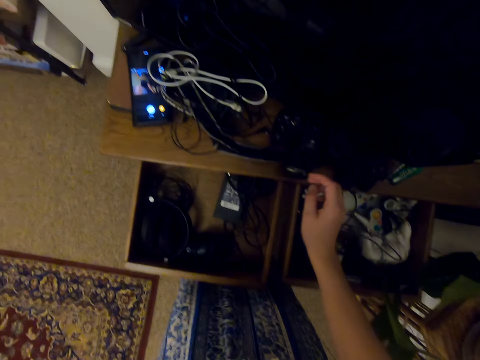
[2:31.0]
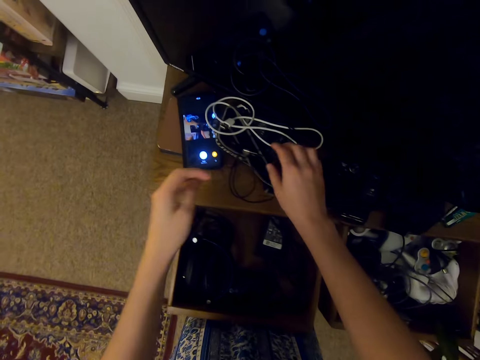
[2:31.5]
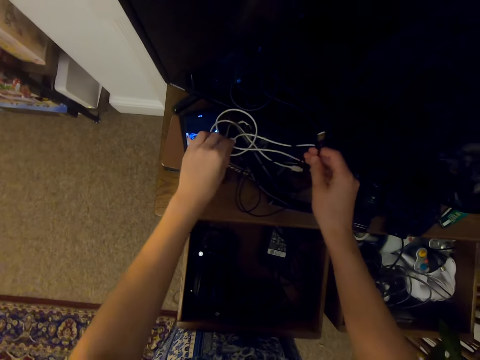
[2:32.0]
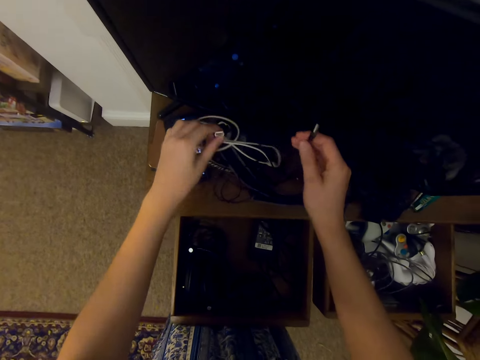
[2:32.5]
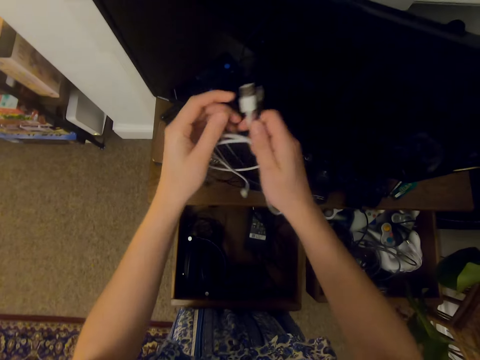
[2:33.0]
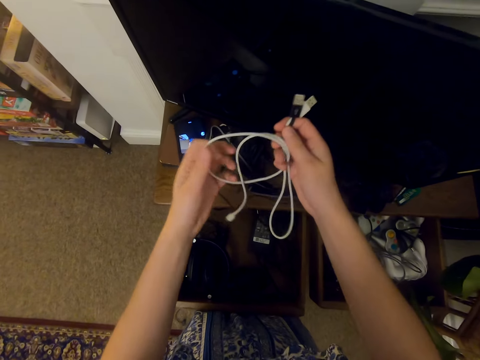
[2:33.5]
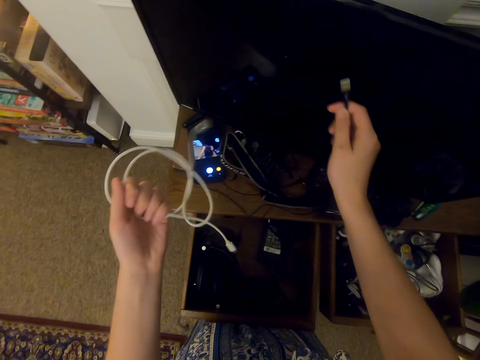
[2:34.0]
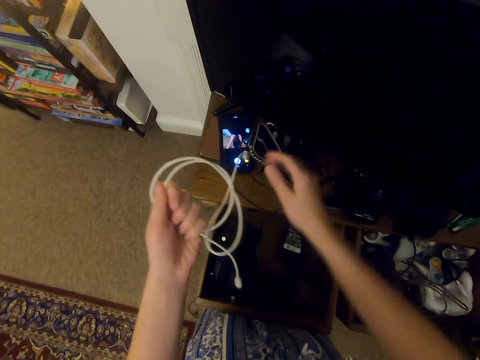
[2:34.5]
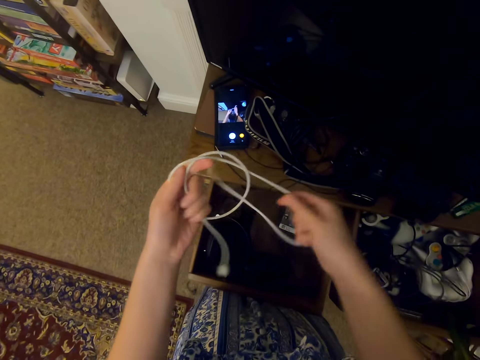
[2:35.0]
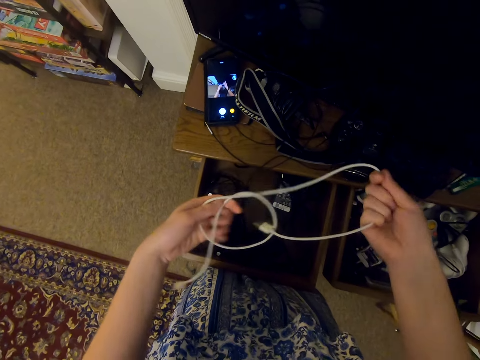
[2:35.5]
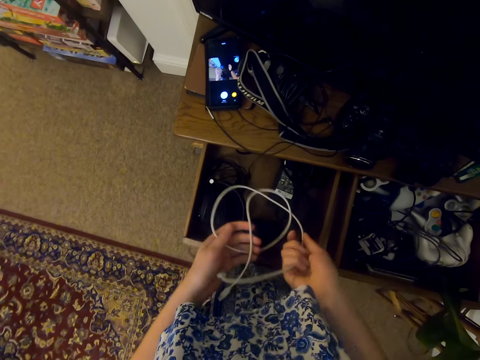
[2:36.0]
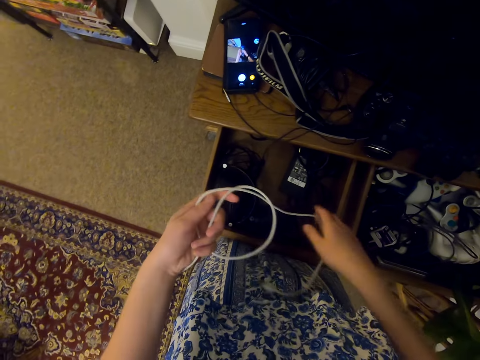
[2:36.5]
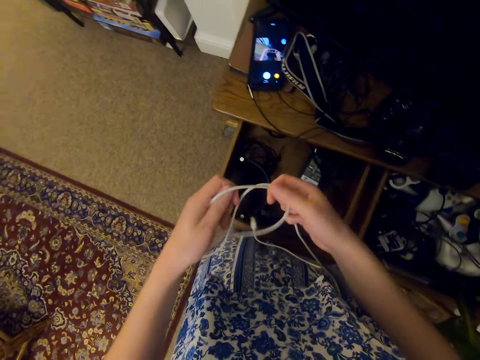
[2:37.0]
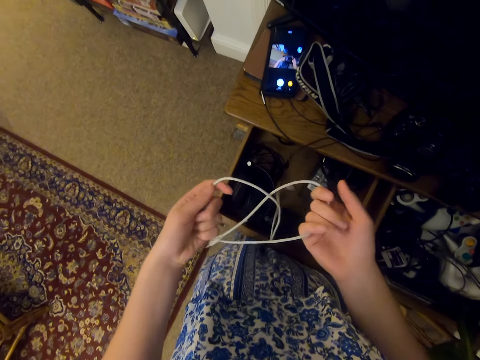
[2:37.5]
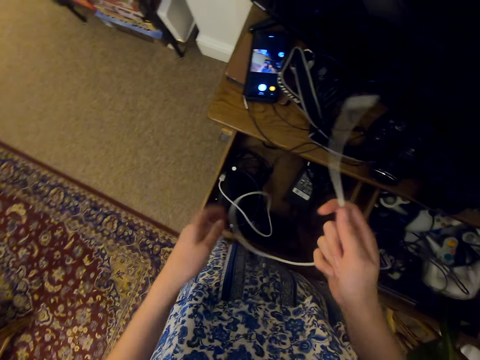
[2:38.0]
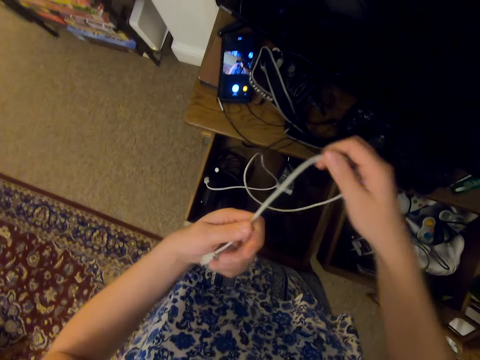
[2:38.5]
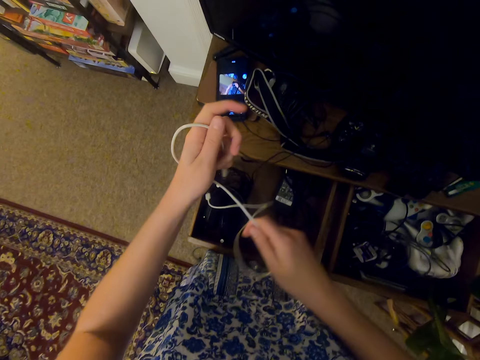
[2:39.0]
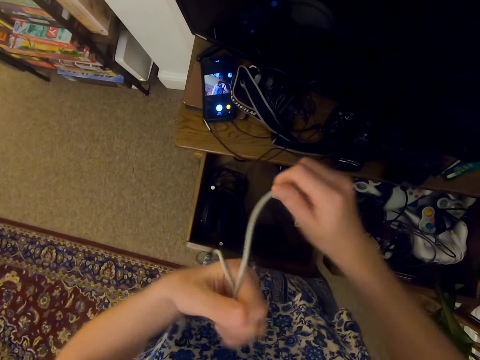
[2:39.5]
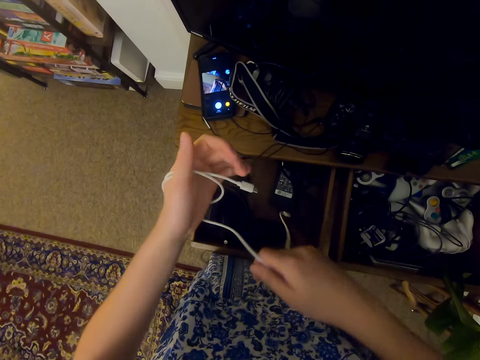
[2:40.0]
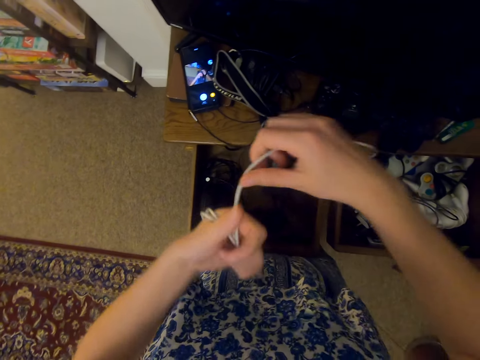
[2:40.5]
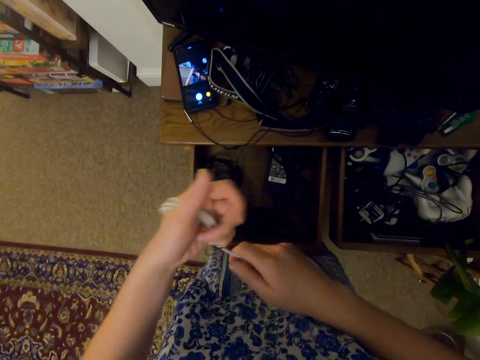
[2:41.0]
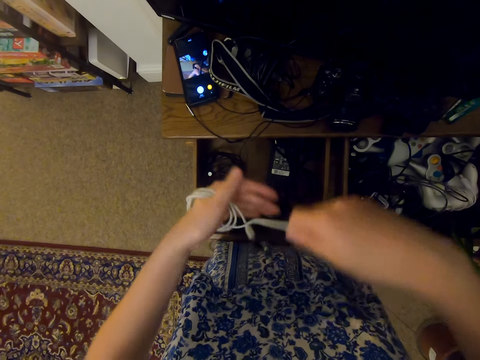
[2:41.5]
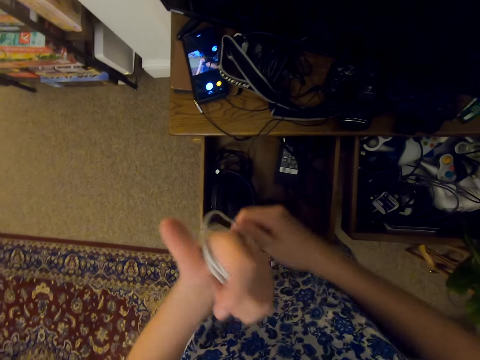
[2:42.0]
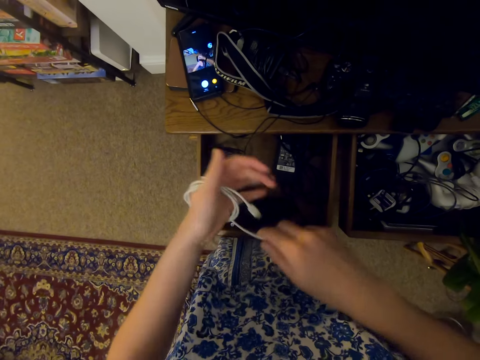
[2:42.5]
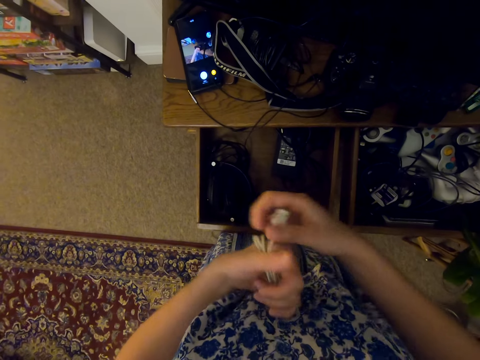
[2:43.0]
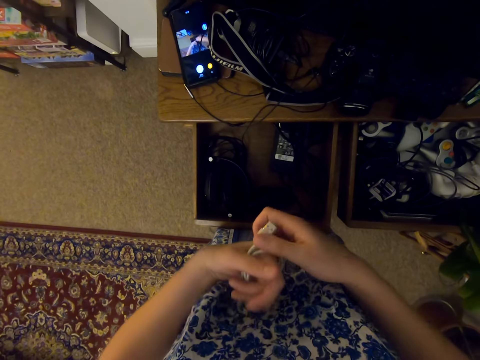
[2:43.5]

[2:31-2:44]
The camera wearer picks up a cable. They pick up a cable again. They hold cables with both hands. They pull the cable. They put a cable on the table. They hold the cable with both hands. They unfold the cable. They are folding the USB cable.

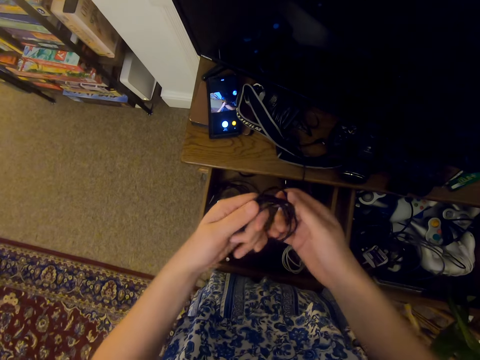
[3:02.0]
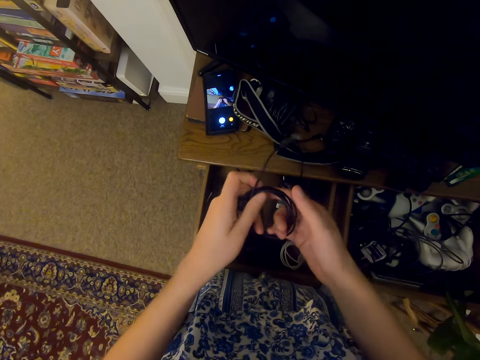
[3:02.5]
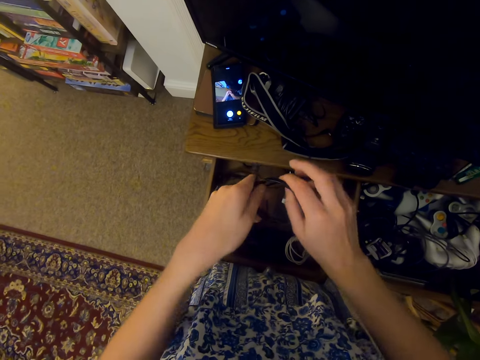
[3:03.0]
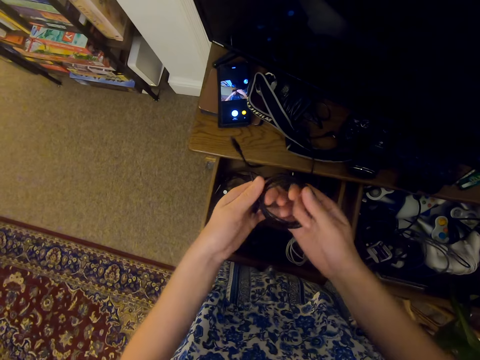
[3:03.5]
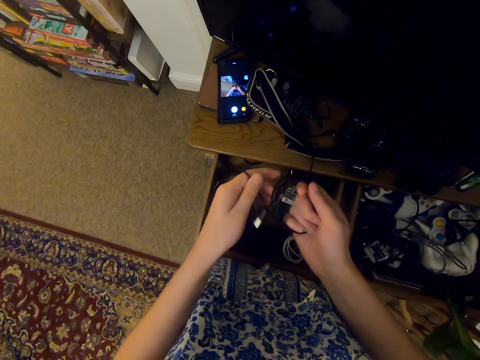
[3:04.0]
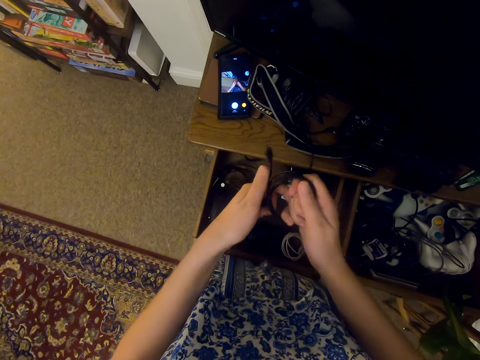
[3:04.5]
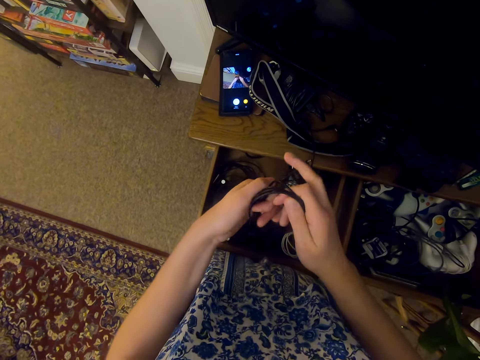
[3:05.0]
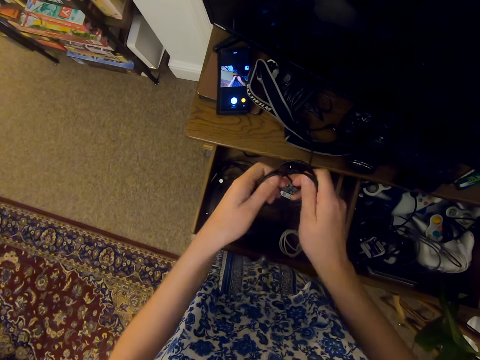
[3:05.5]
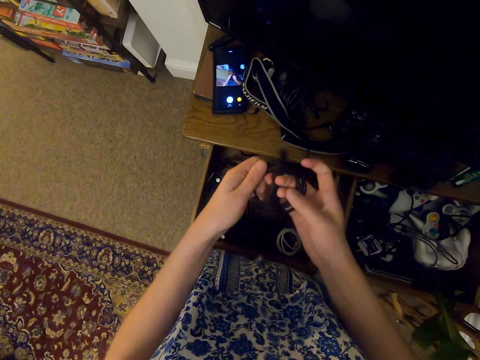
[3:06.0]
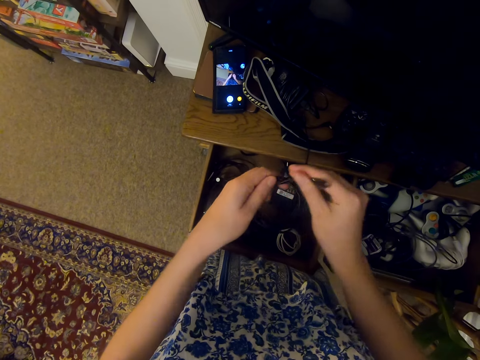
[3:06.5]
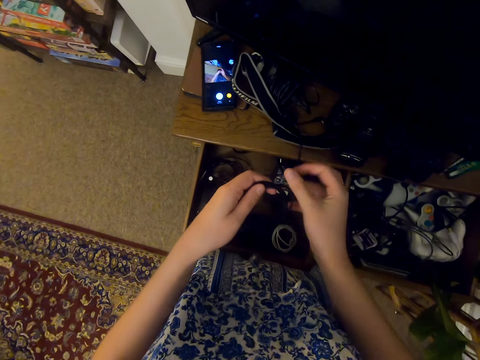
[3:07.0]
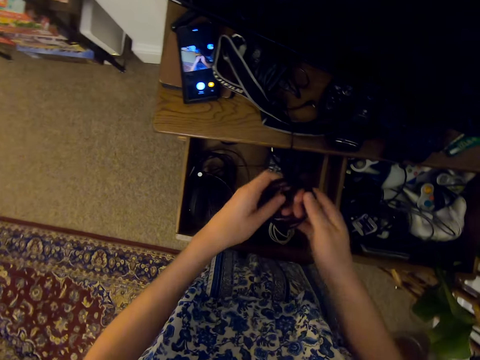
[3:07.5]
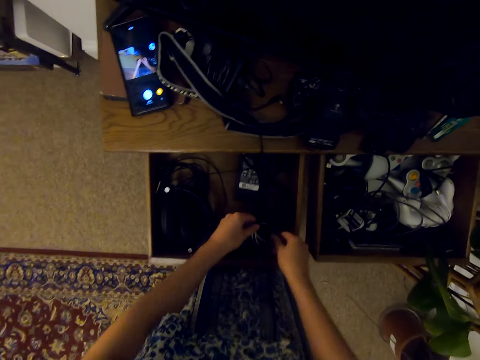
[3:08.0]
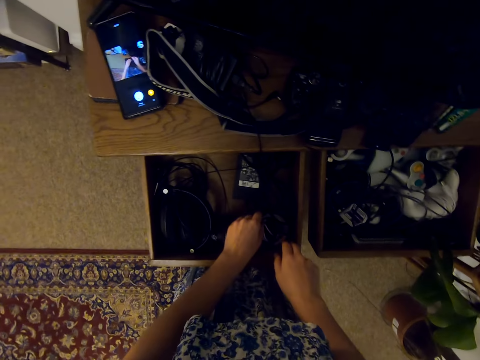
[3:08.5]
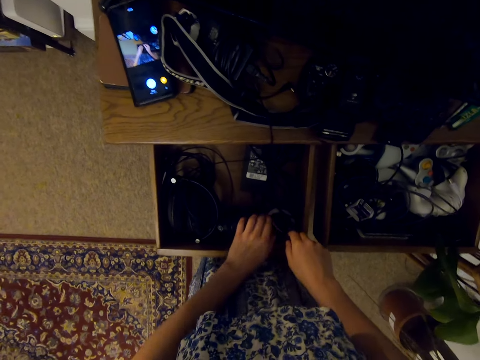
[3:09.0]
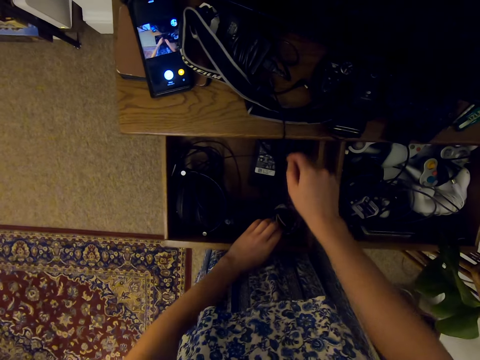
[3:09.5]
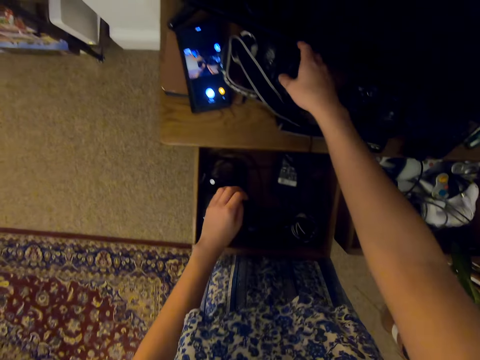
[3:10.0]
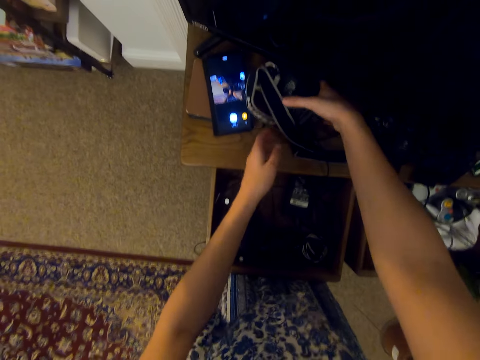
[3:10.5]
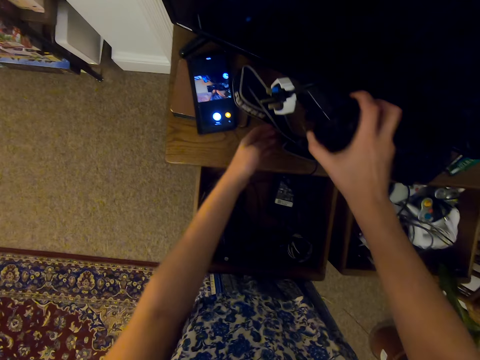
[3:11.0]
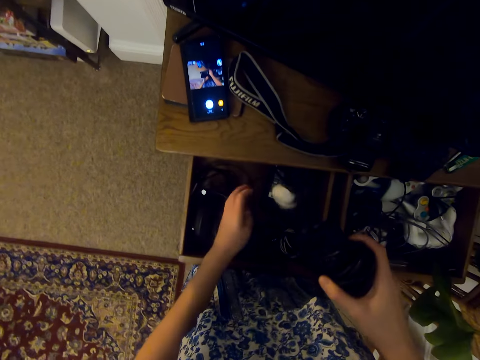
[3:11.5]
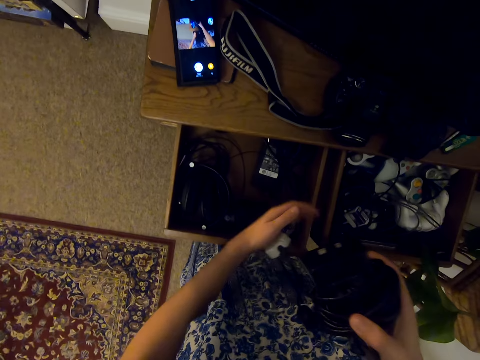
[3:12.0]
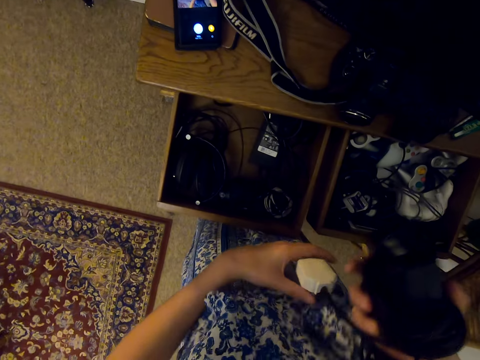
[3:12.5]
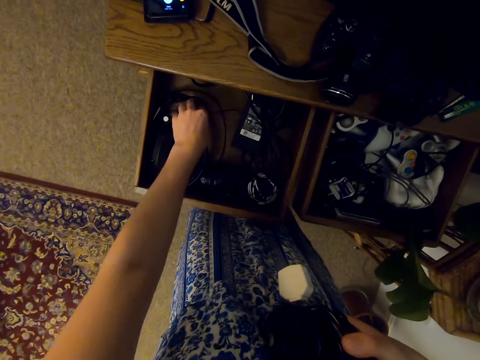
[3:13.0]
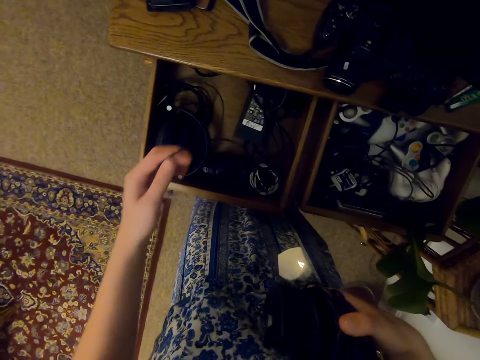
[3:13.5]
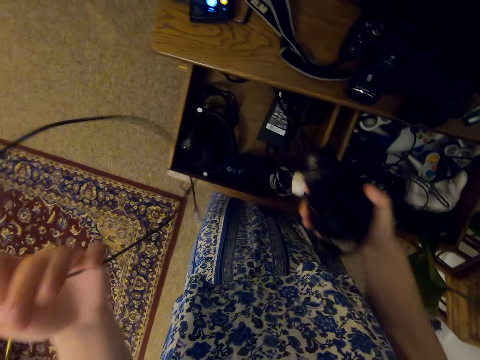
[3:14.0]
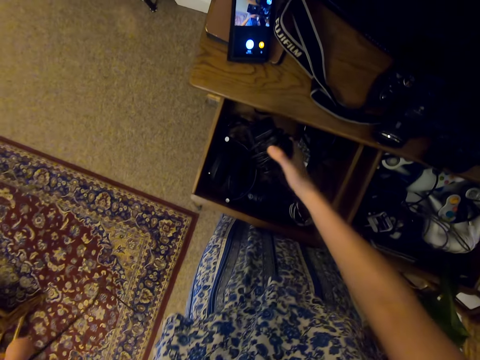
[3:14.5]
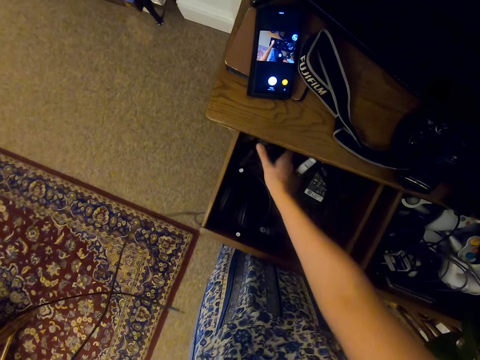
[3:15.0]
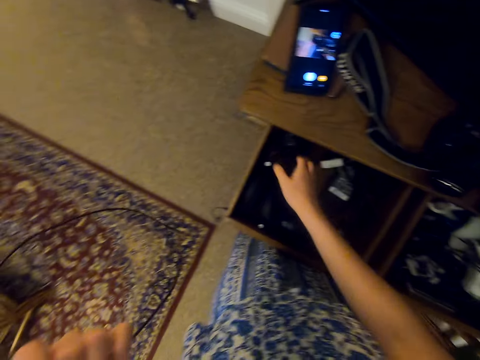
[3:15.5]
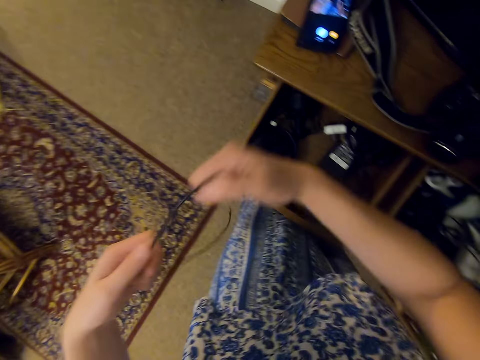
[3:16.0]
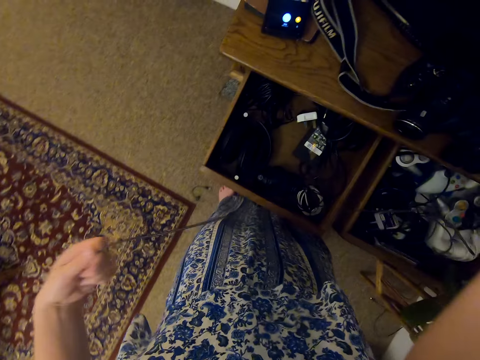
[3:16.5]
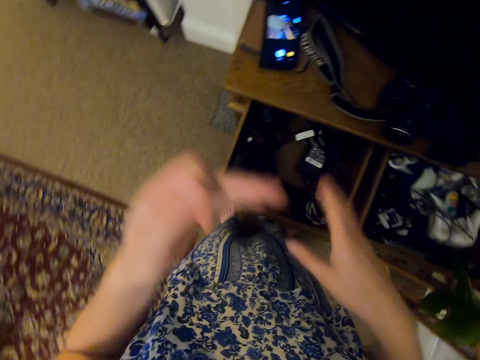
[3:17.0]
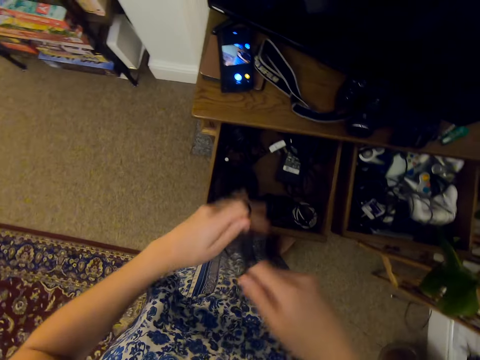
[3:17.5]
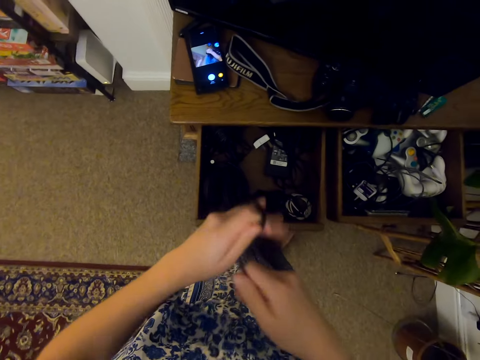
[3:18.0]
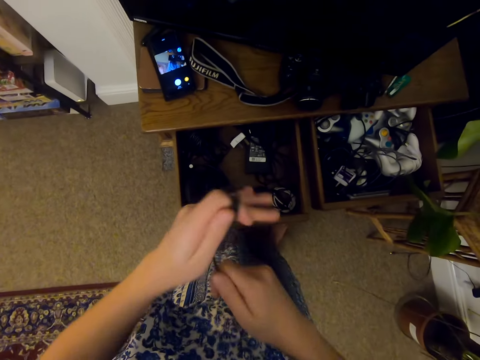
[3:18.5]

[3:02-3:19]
The camera wearer holds the cable with both hands. He folds the cable and puts the cable in the drawer. He picks up a charger and holds the charger. He pulls his hand off the charger. He holds a socket and pulls his hand off the socket. He picks up a cable. He puts the charger in the drawer. He pulls the cable with both hands and folds the cable.
